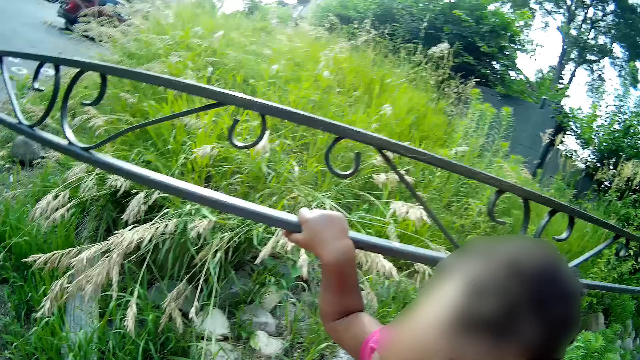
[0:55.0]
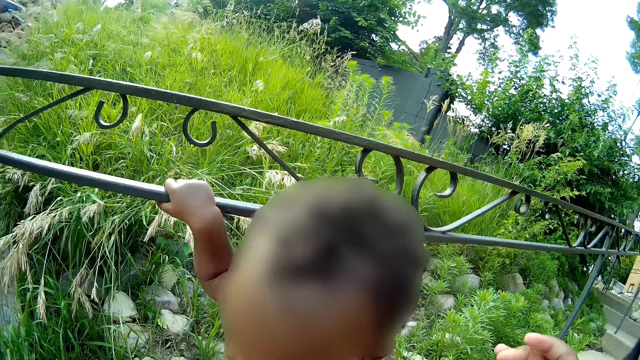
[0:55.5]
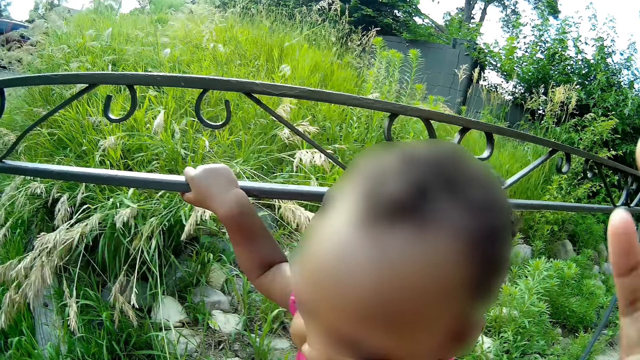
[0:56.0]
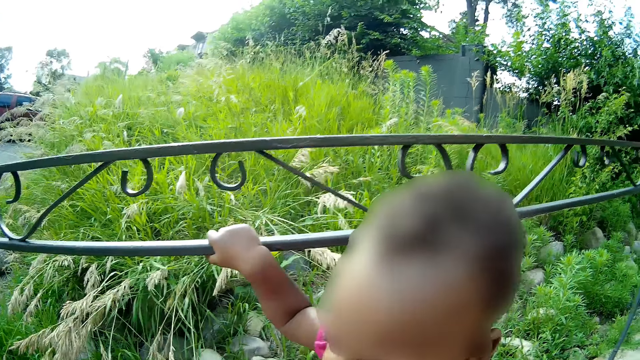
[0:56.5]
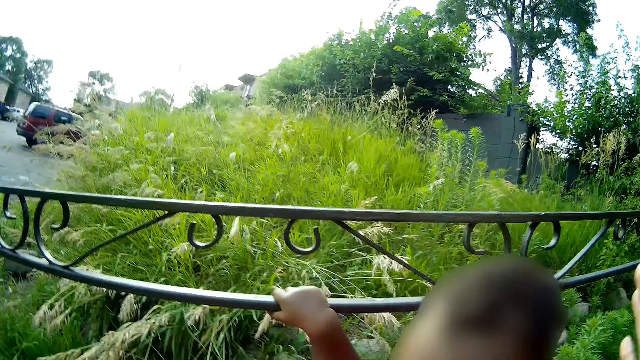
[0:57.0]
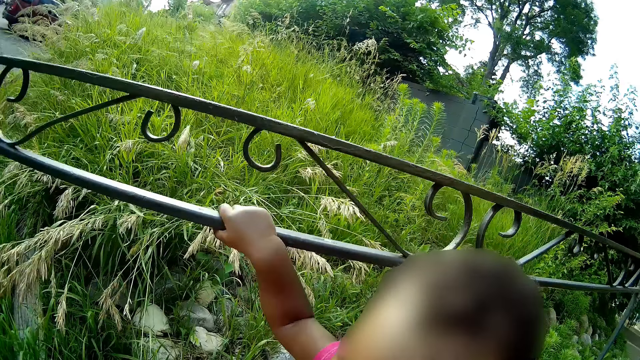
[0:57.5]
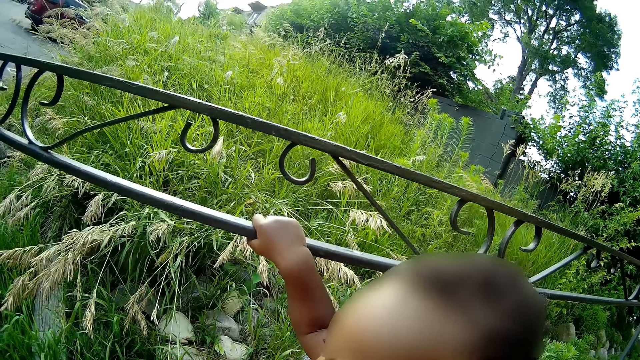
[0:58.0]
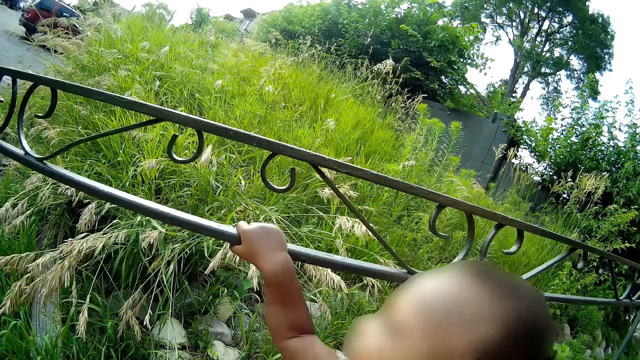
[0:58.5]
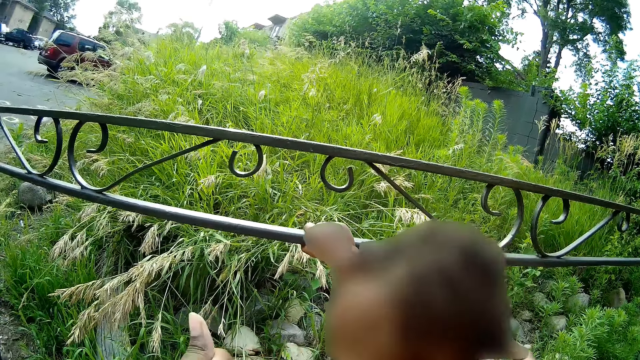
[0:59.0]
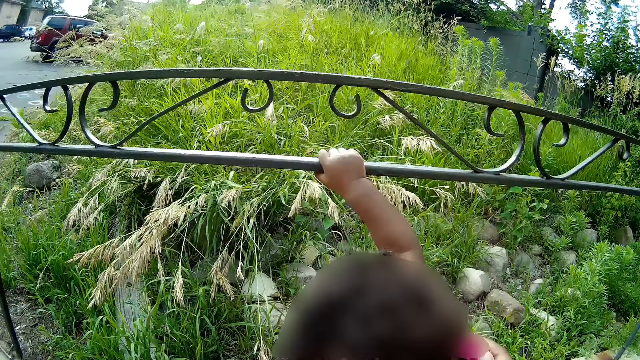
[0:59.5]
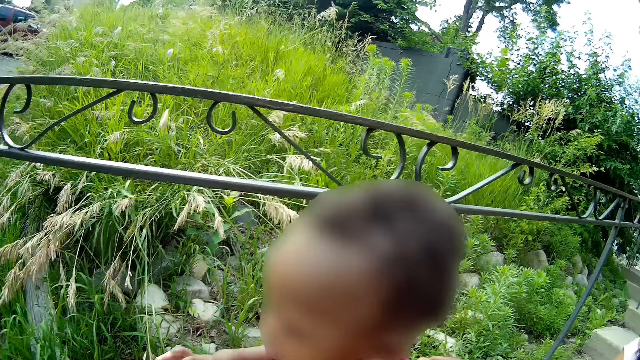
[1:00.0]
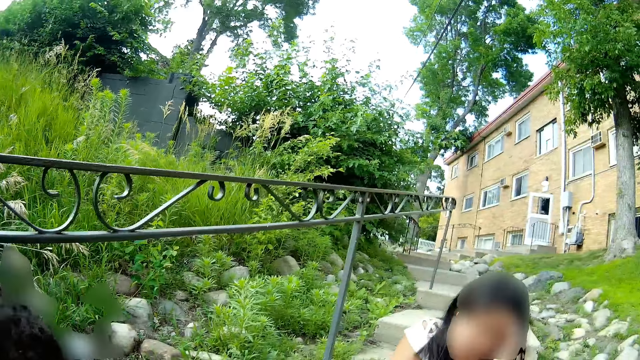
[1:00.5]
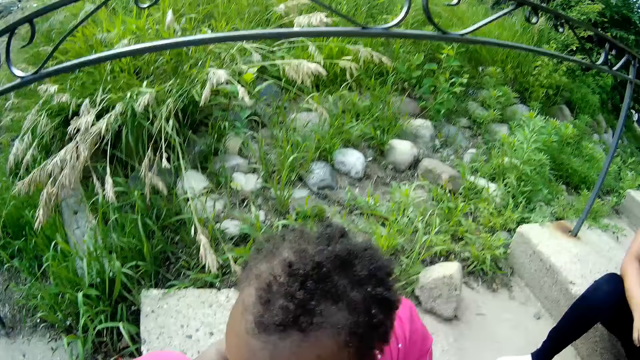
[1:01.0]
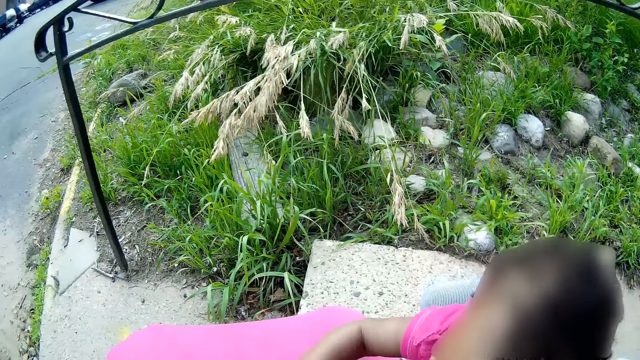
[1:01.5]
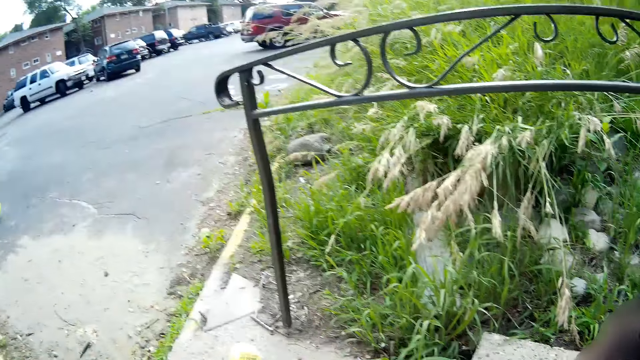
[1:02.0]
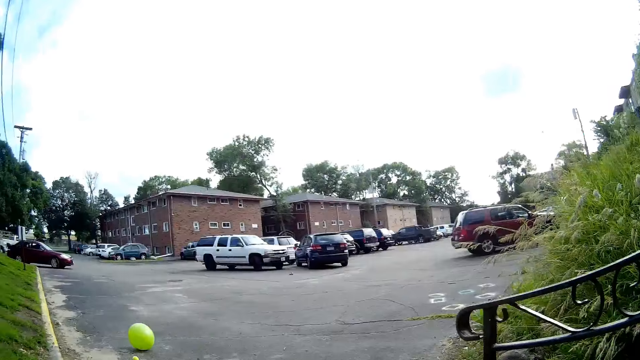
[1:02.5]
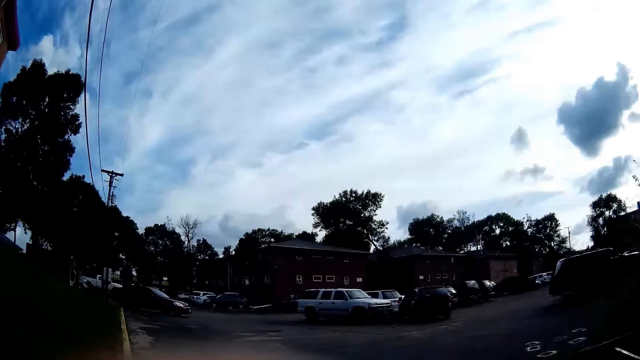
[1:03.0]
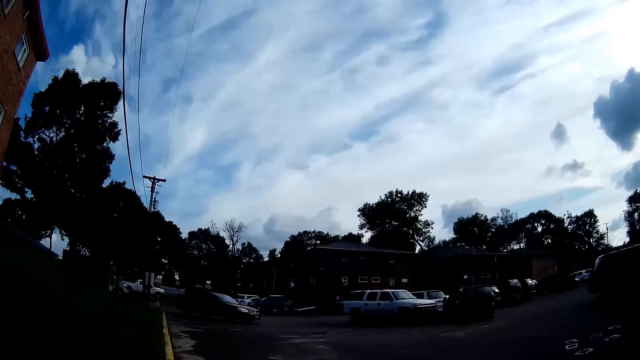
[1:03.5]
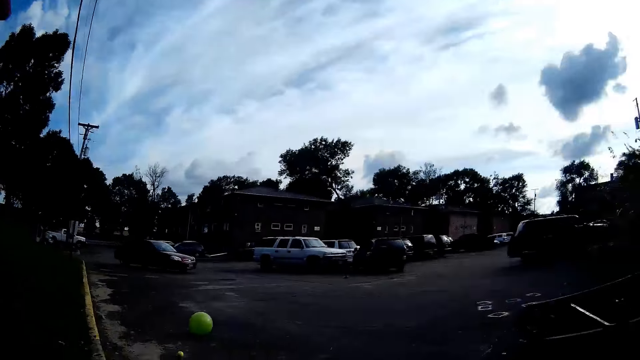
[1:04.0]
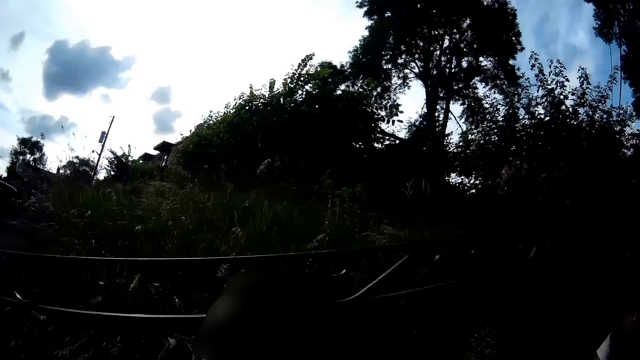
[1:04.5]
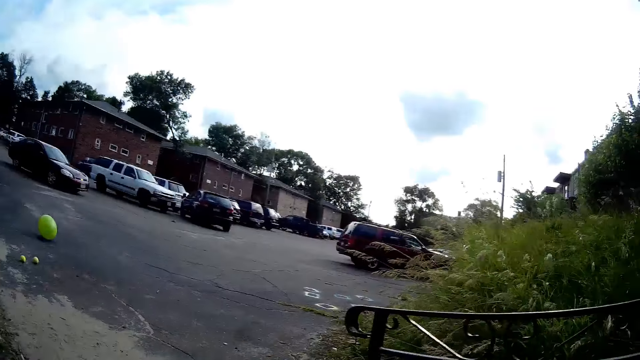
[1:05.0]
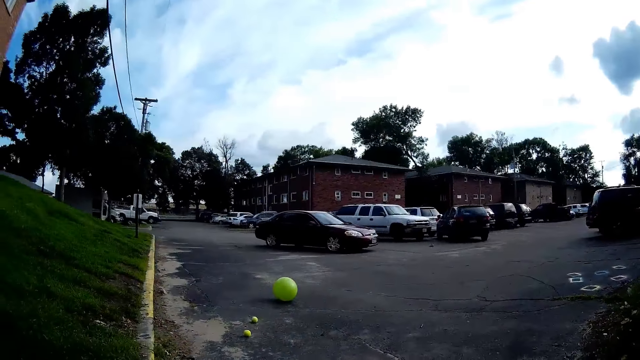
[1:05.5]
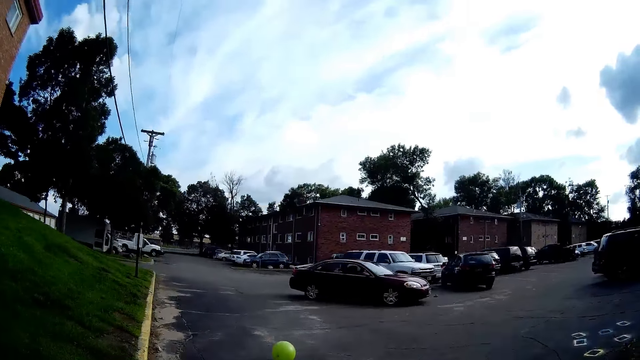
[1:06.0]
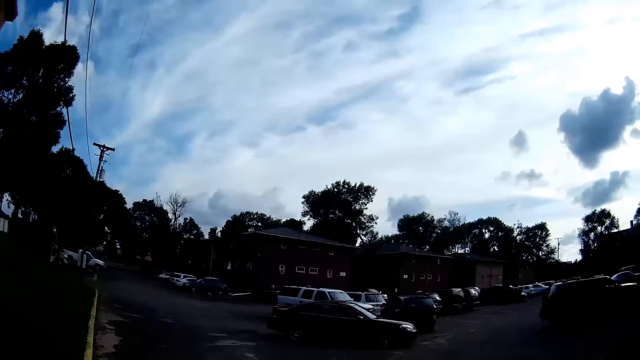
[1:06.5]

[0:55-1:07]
The camera wearer converses with the girl. Another girl removes her right hand from an iron. The camera wearer speaks to the first girl. The other girl throws a tennis ball to the ground with her right hand. The camera wearer looks around.

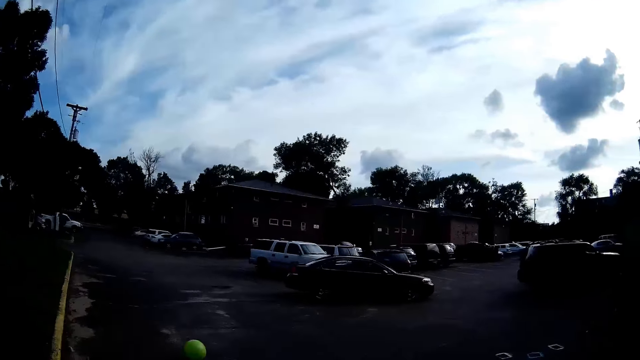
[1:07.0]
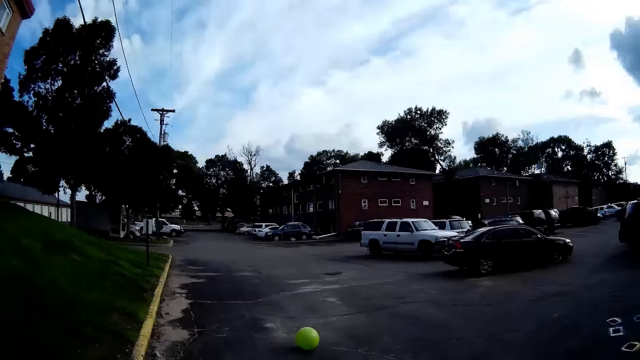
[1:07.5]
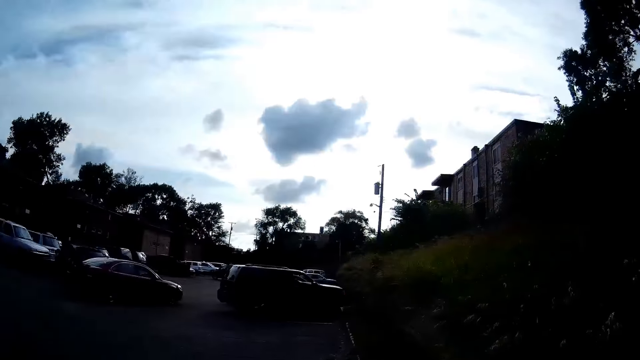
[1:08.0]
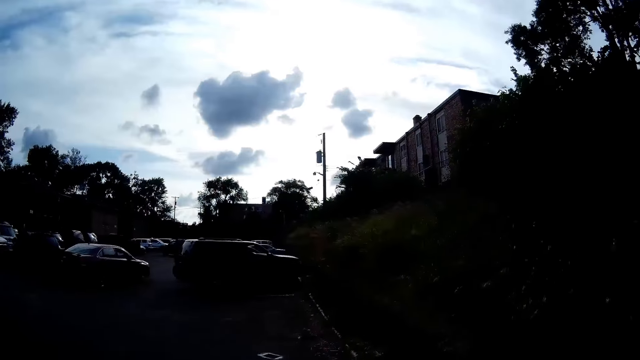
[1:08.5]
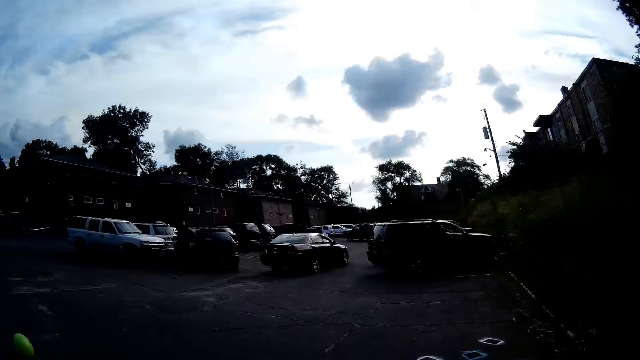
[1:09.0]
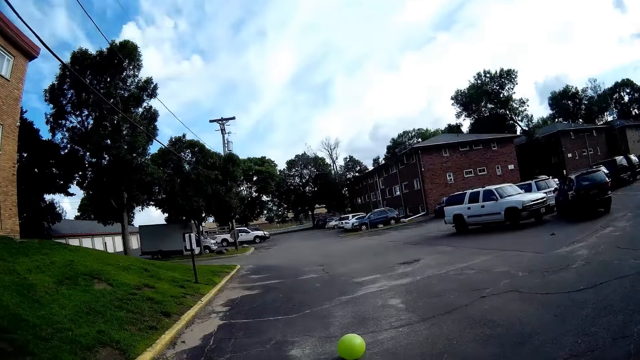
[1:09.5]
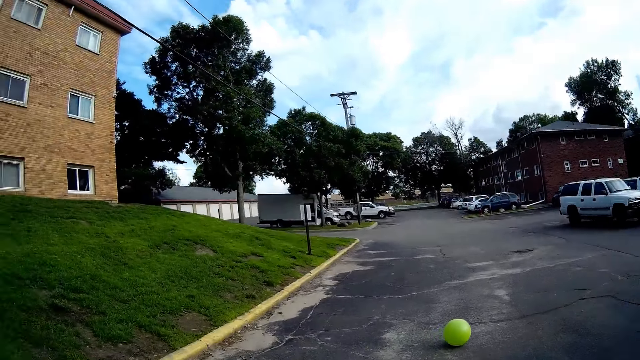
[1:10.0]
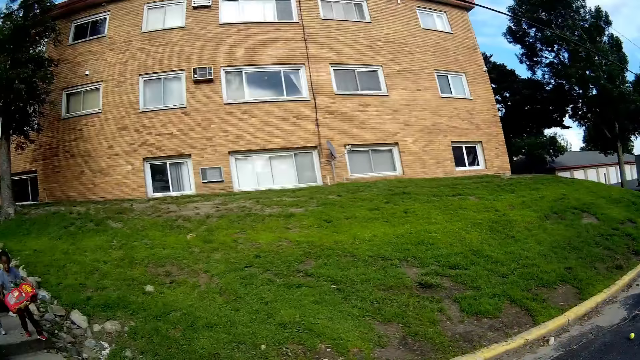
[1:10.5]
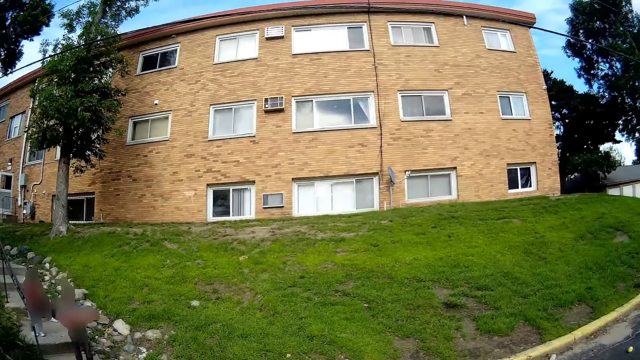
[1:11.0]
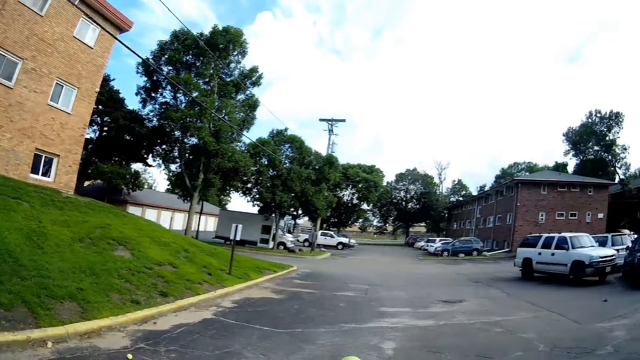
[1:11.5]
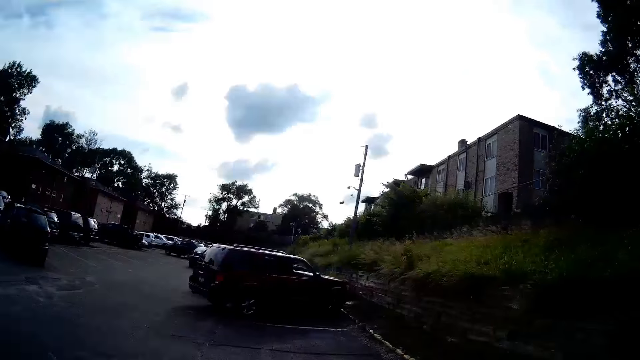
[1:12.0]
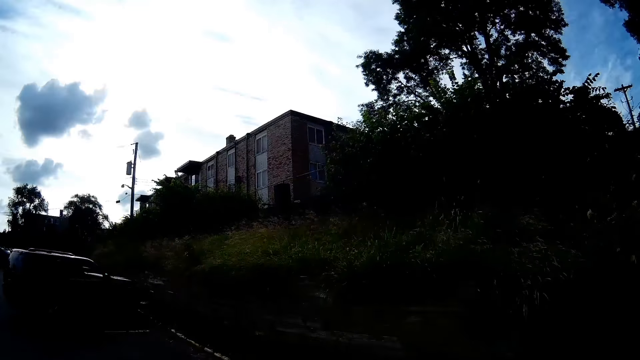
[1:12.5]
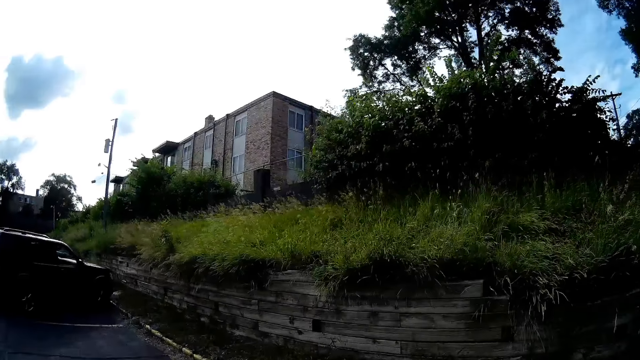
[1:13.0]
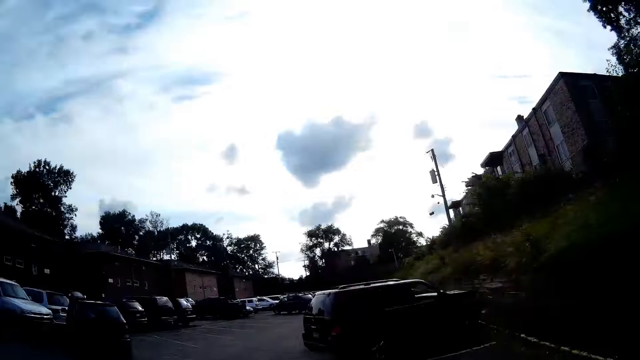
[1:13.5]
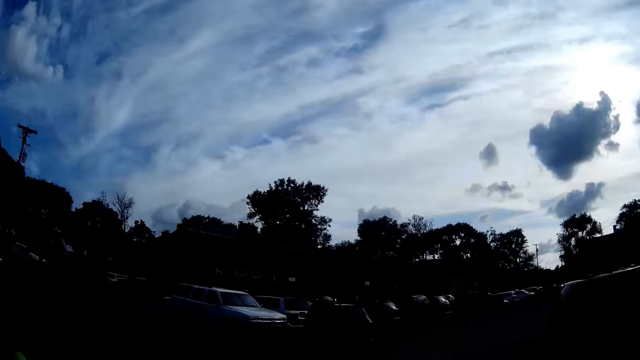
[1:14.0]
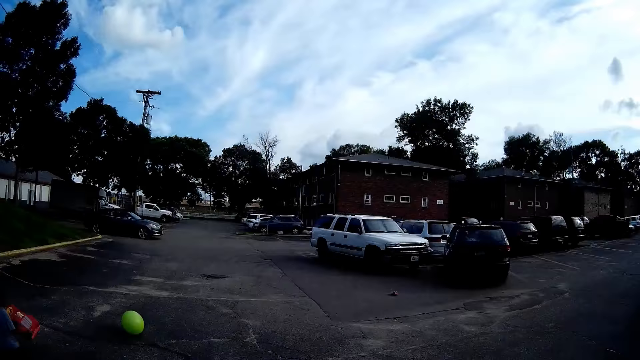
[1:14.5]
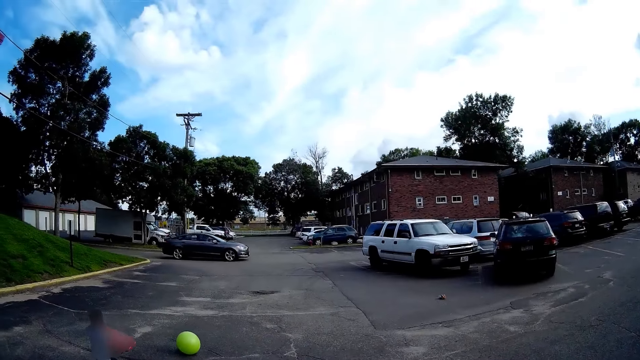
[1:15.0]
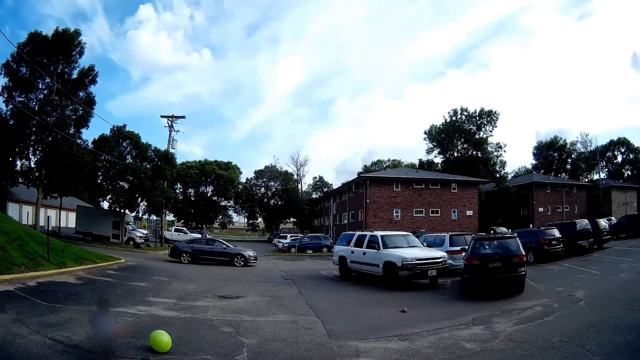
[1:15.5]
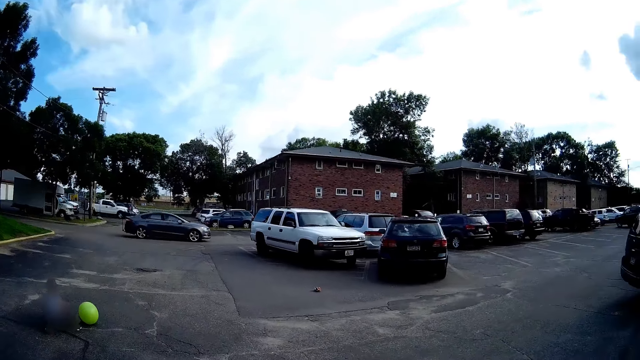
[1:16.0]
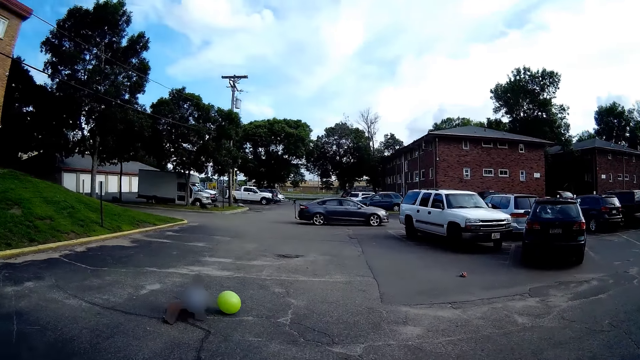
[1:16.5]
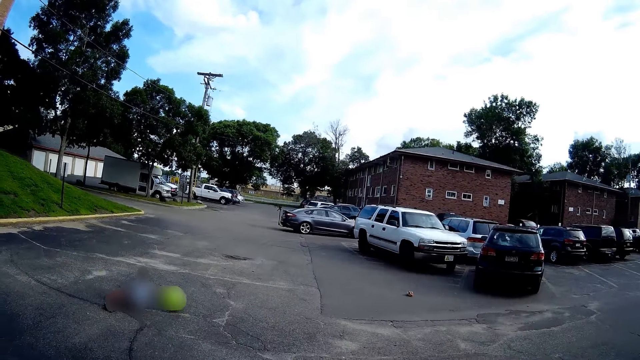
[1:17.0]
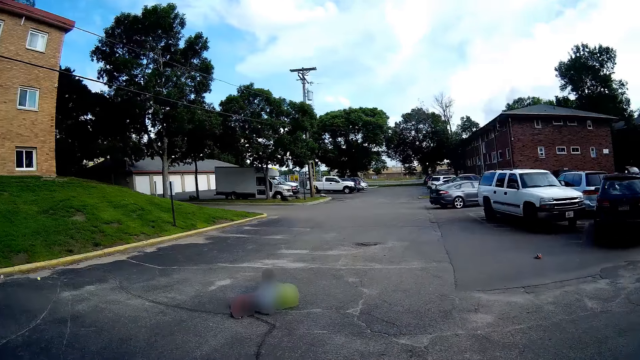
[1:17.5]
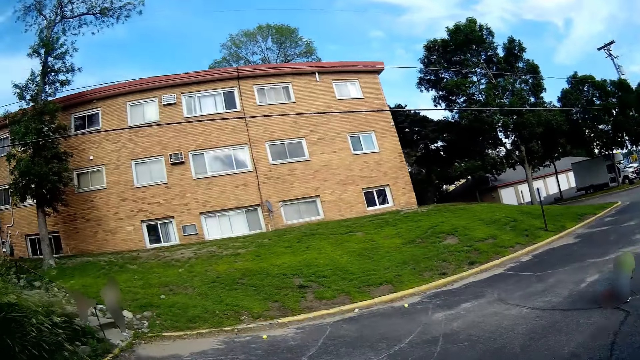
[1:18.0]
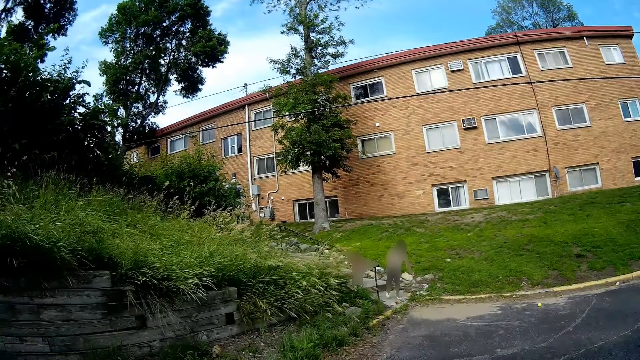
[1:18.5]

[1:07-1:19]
The camera wearer converses with the girl. They walk around. The girl walks towards the big ball. The camera wearer talks to the girl. The girl lies down on the ground. The camera wearer stares around.
